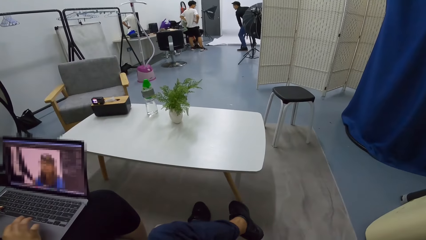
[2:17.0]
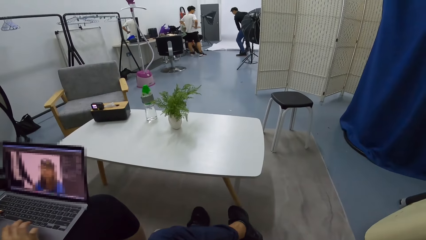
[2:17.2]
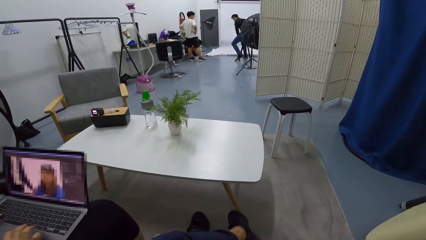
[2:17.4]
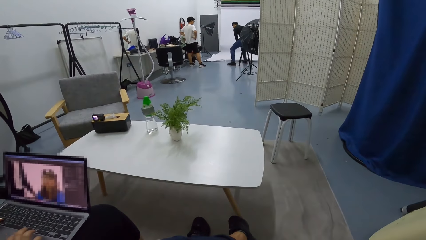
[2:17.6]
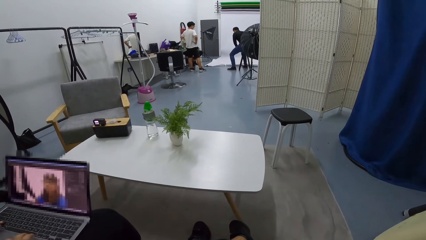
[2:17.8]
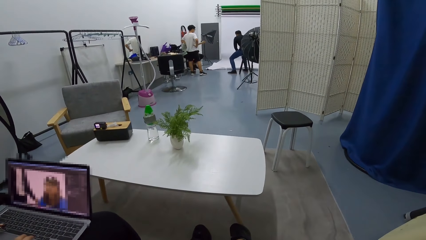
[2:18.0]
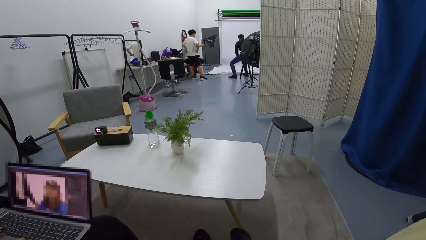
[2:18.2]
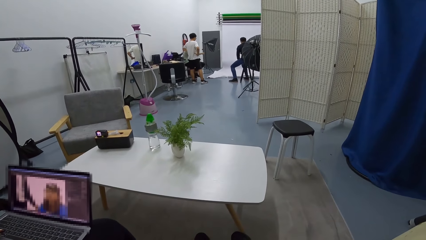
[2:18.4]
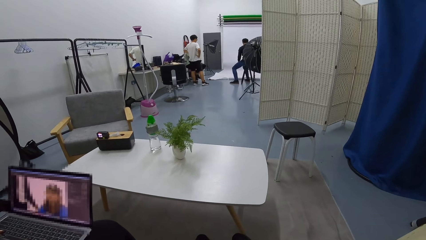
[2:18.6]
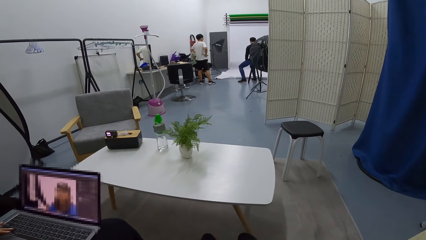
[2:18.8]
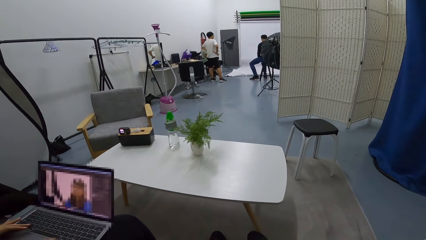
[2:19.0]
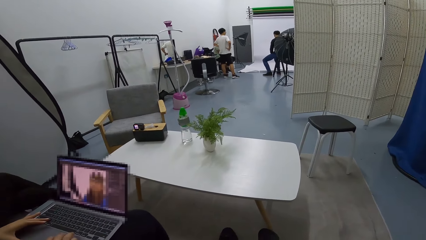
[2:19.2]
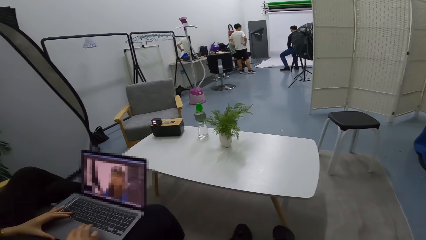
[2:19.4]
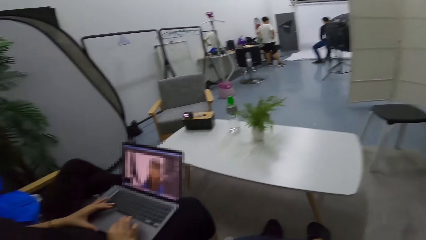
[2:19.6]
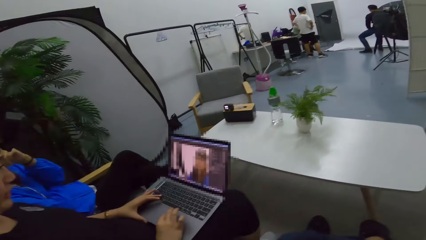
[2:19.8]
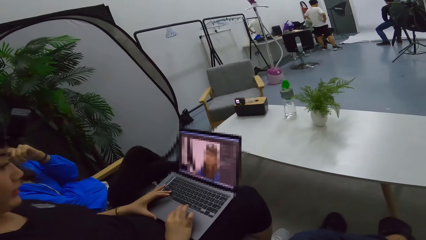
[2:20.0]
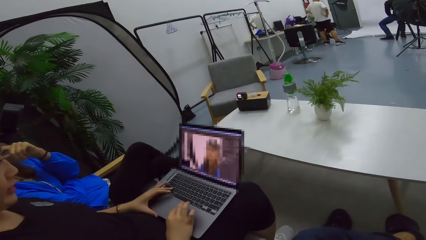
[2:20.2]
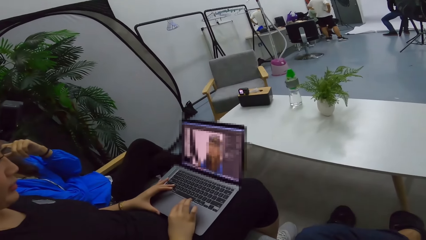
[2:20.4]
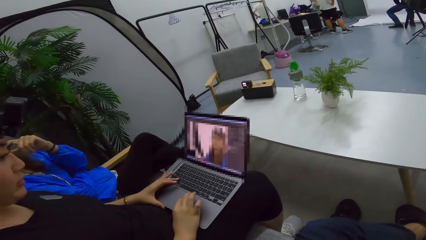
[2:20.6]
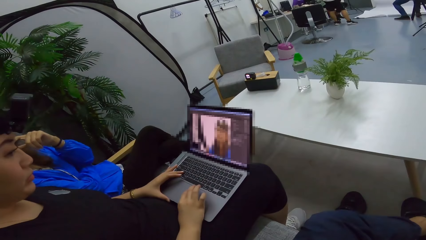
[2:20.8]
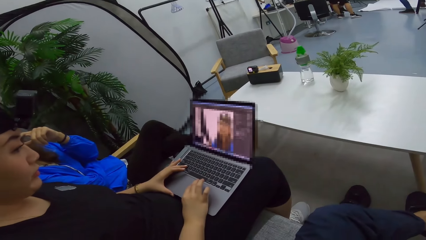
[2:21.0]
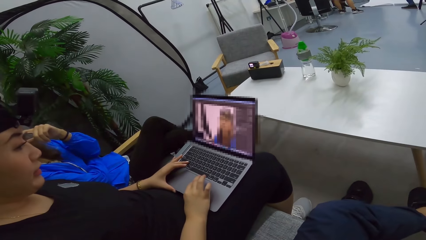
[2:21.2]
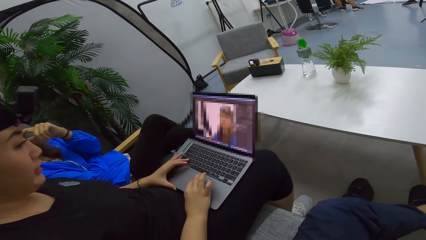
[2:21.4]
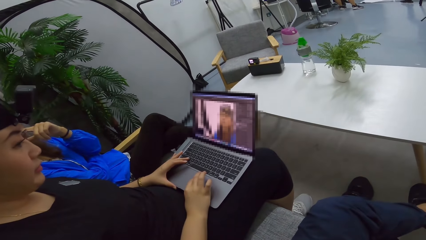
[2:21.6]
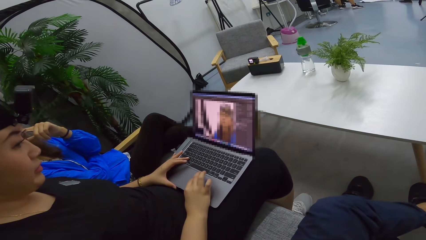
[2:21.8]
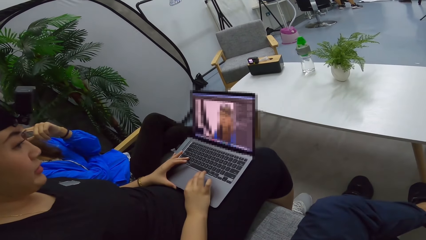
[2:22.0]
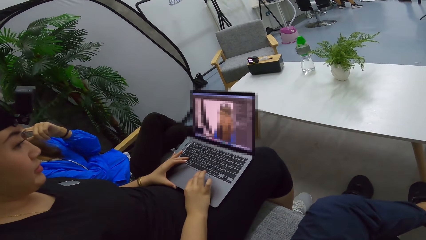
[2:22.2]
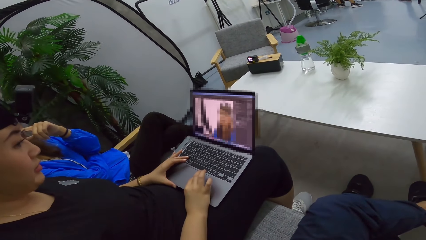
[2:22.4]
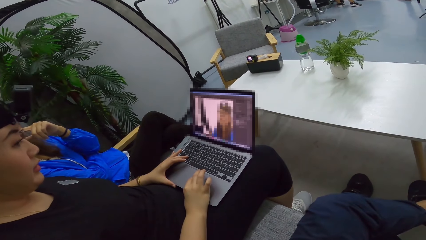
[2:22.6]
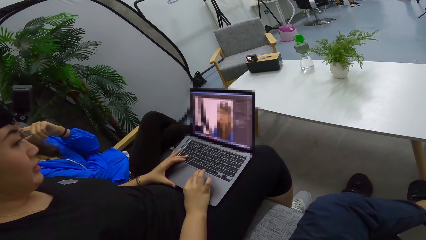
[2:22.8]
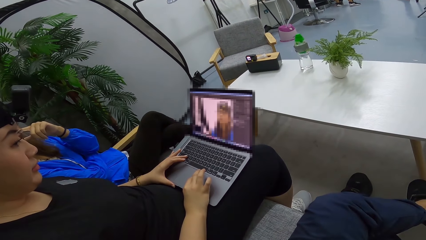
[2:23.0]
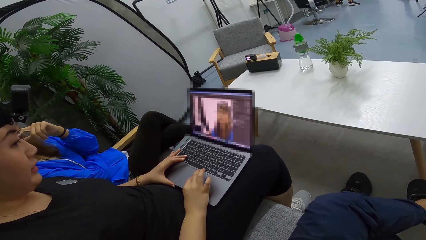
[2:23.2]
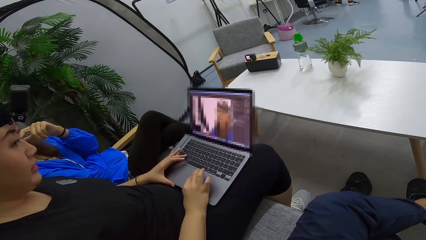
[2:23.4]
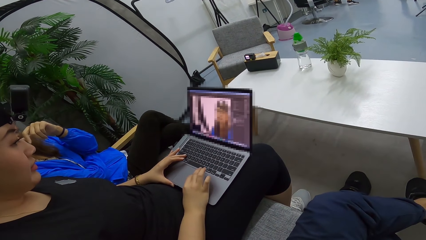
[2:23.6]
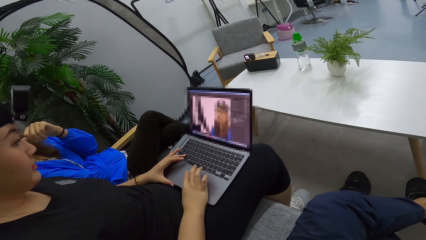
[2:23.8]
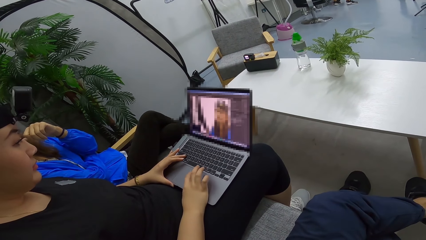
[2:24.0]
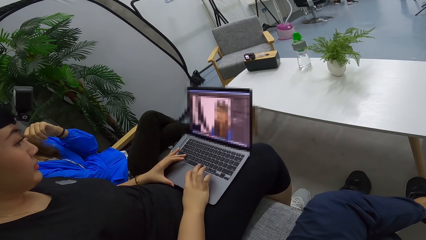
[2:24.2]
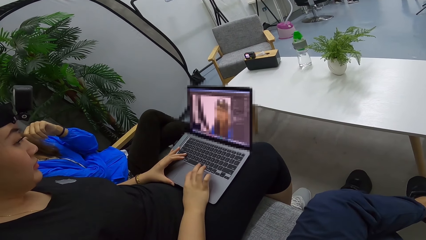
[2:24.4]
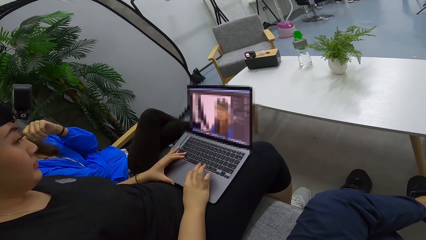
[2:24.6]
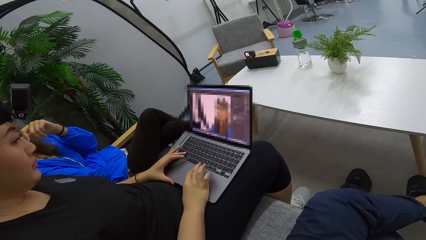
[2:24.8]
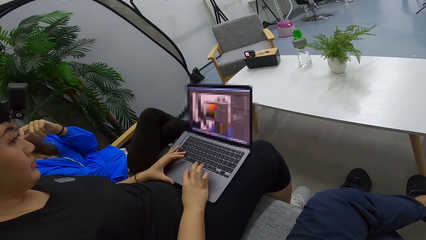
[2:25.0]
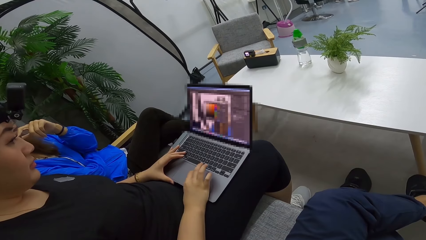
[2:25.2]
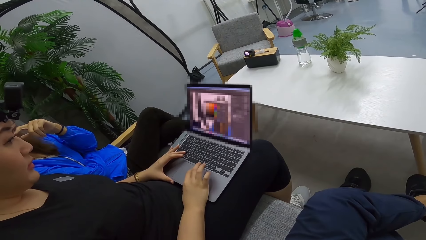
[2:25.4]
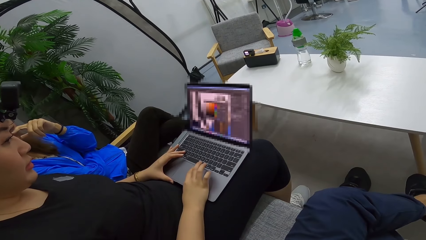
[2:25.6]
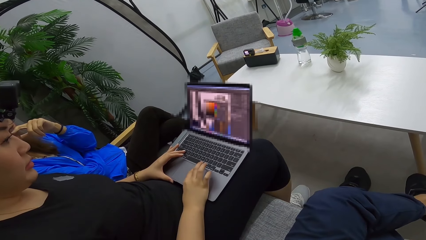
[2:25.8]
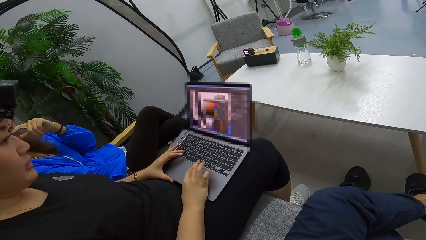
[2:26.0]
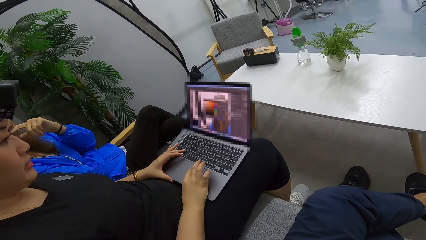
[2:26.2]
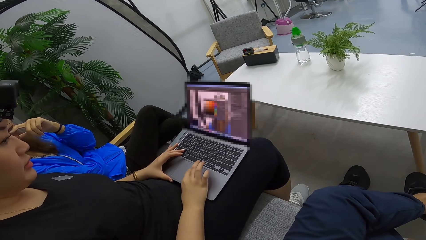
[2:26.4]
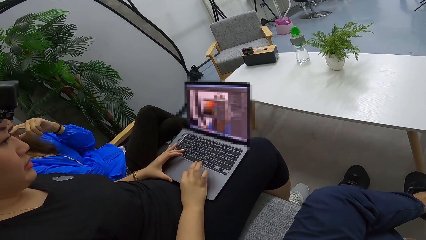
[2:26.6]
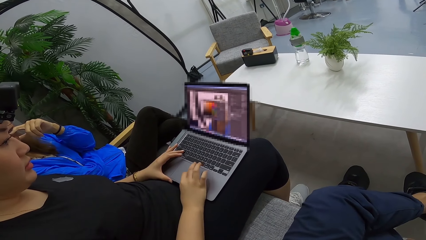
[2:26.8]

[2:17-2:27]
The camera wearer looks around the room. A woman operates a laptop.

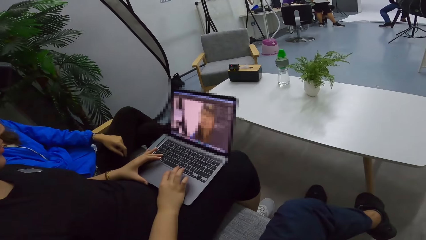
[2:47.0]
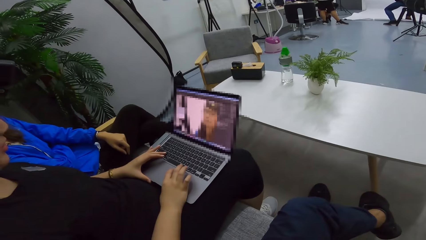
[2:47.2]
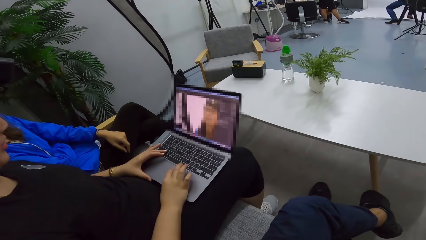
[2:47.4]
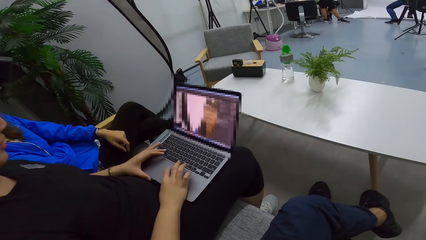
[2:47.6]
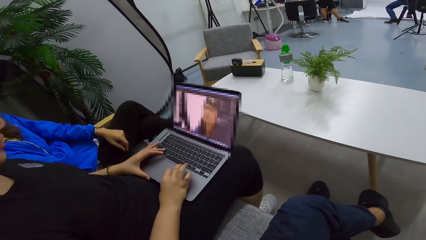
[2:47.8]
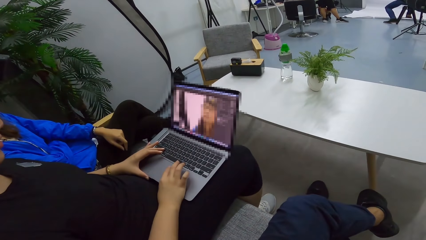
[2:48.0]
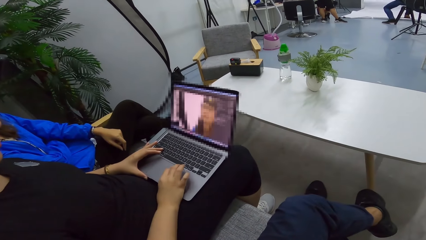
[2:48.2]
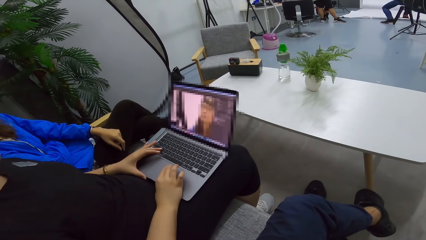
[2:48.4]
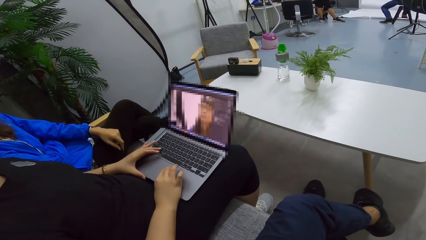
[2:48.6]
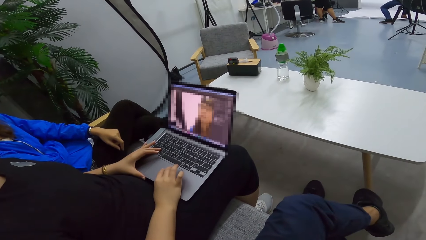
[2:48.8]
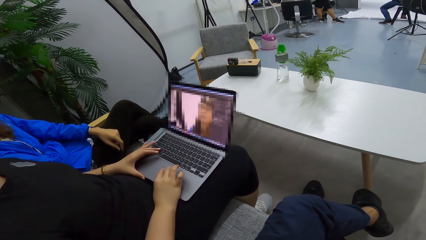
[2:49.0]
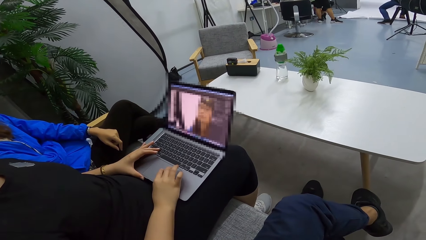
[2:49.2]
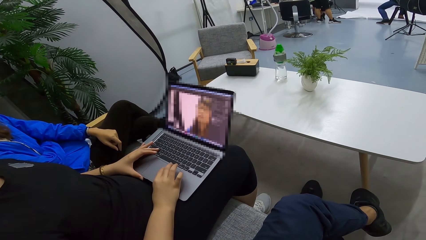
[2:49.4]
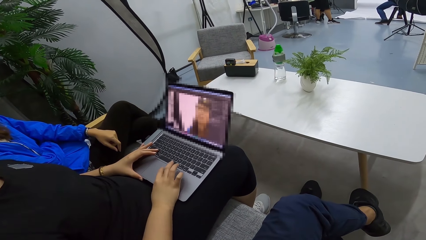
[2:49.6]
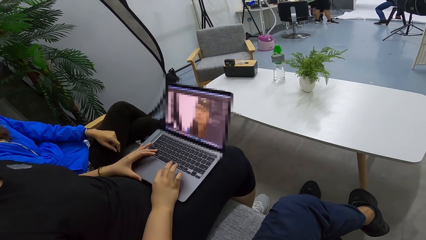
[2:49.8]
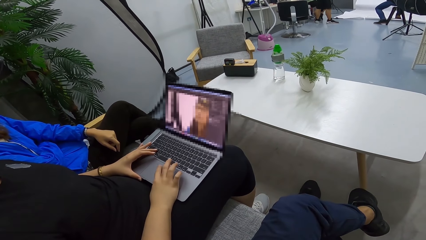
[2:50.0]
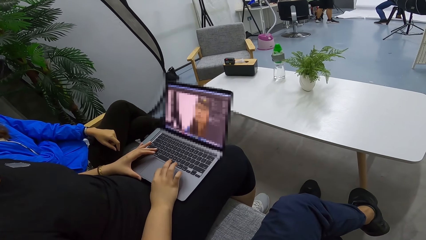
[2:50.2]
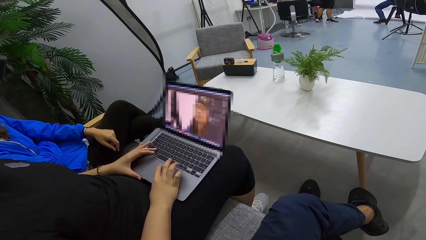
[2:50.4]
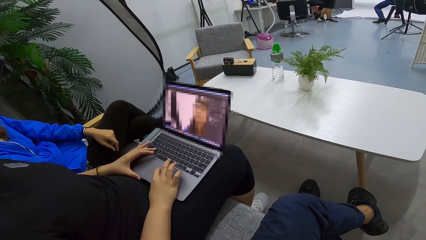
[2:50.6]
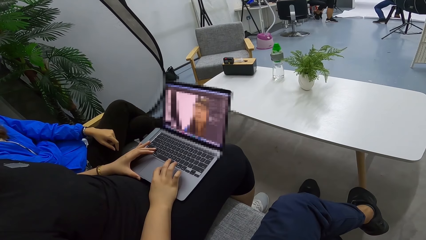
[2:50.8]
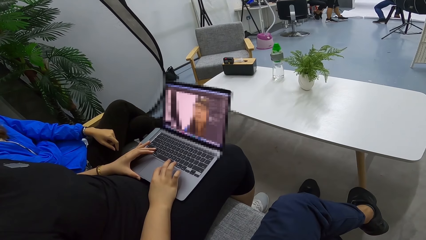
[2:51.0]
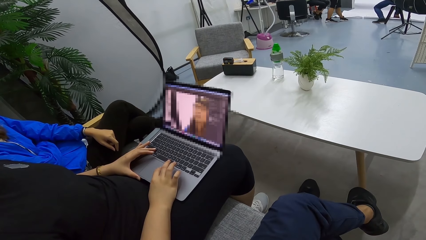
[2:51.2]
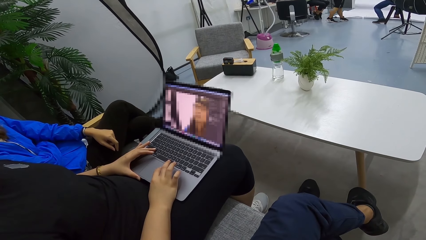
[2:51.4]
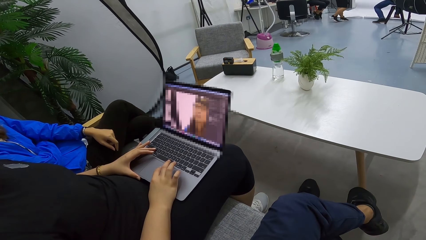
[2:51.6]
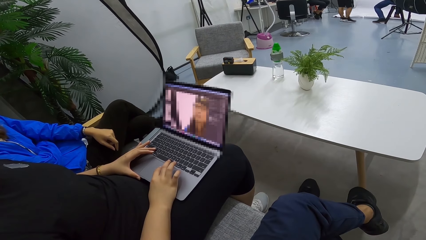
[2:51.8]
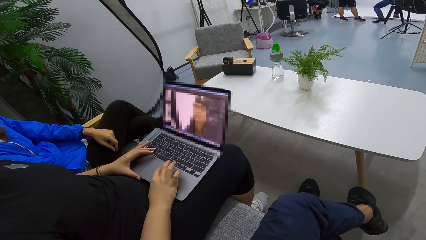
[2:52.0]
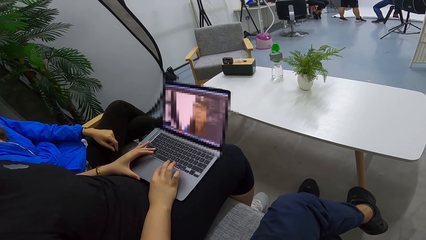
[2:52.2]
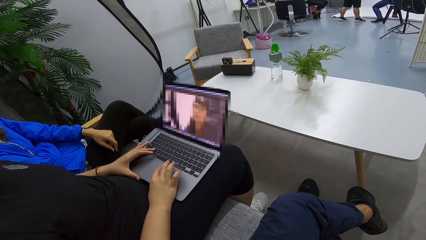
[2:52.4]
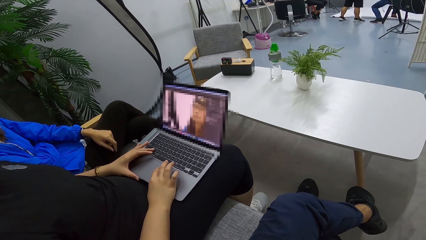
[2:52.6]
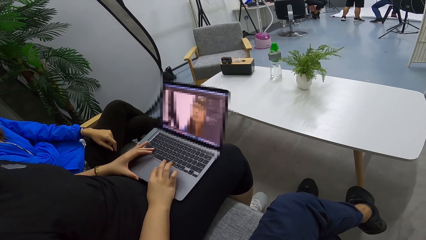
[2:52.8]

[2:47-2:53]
A woman operates a laptop.
